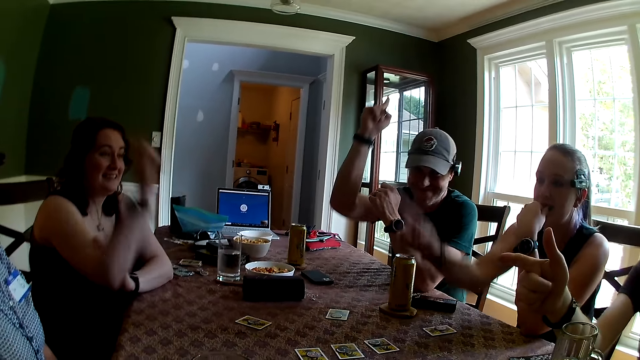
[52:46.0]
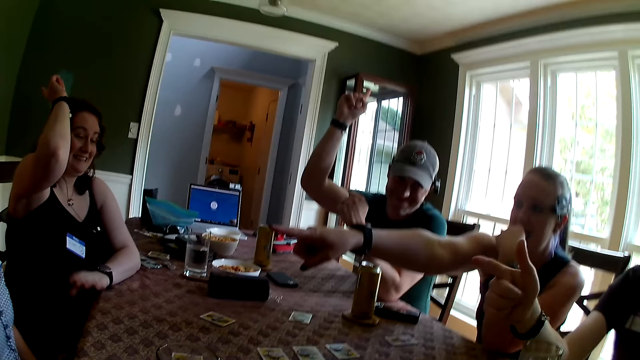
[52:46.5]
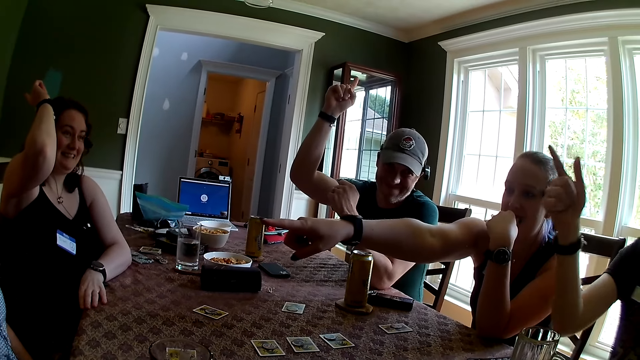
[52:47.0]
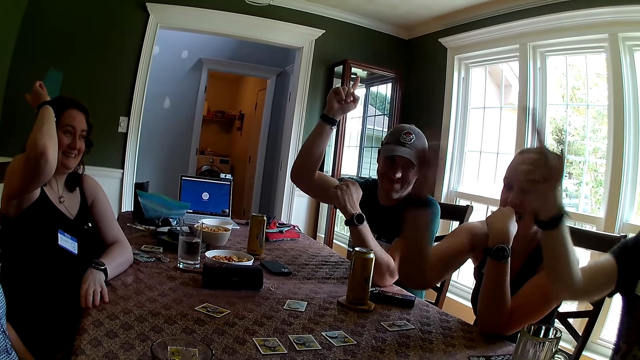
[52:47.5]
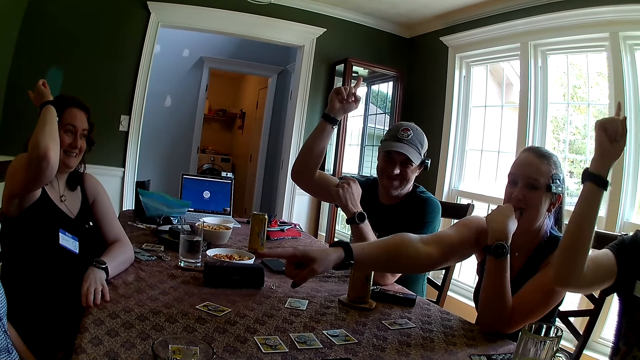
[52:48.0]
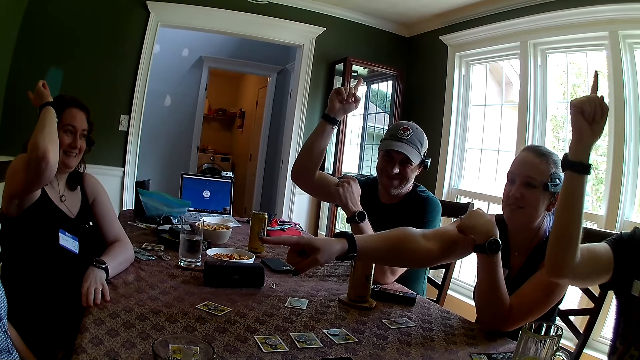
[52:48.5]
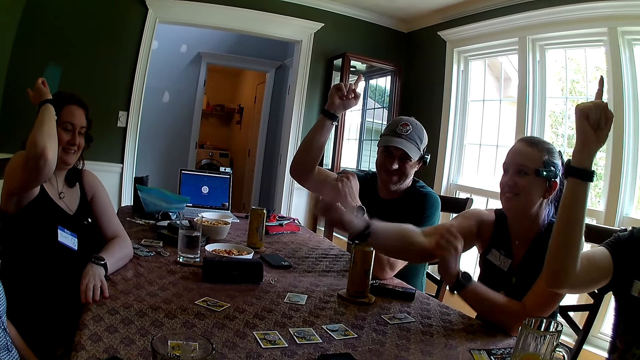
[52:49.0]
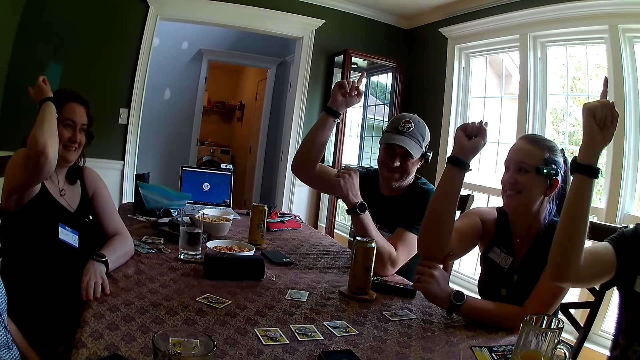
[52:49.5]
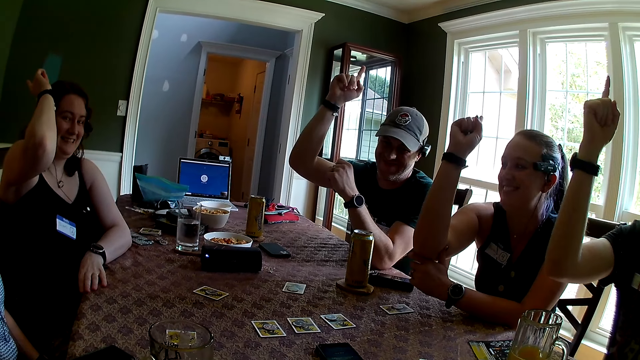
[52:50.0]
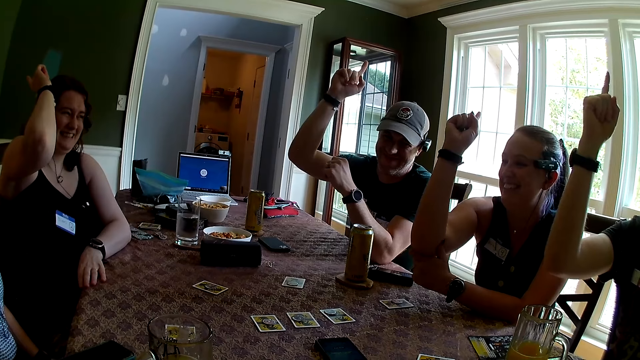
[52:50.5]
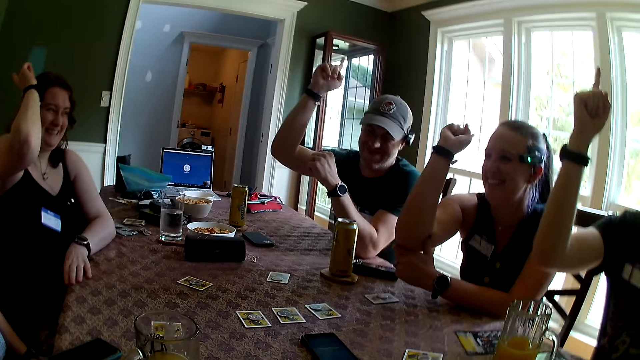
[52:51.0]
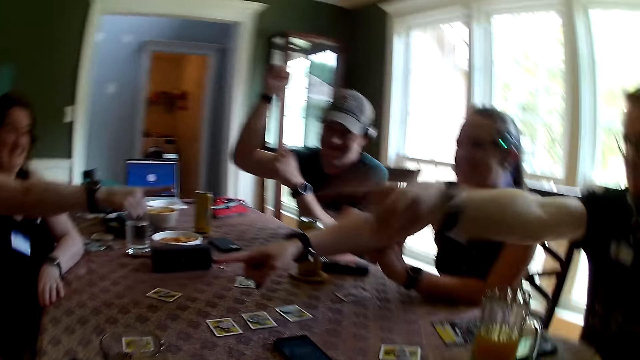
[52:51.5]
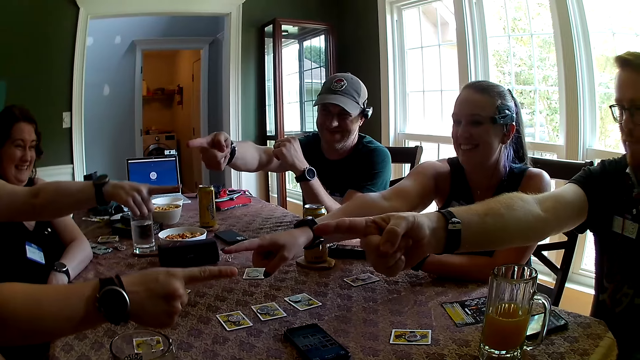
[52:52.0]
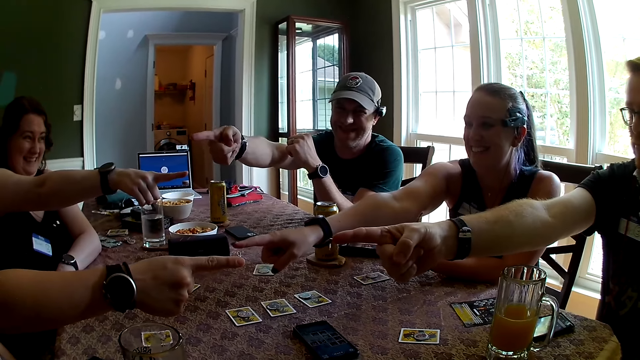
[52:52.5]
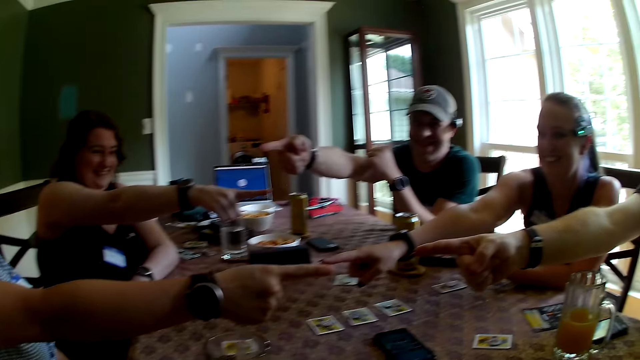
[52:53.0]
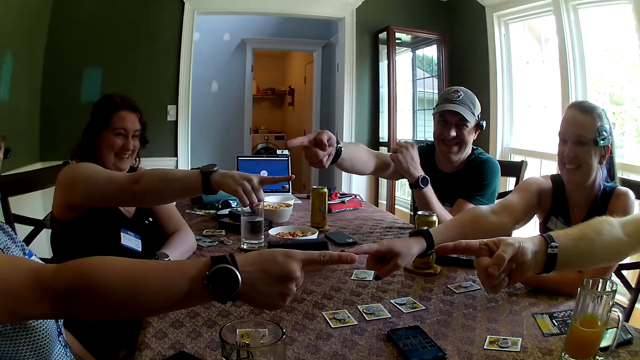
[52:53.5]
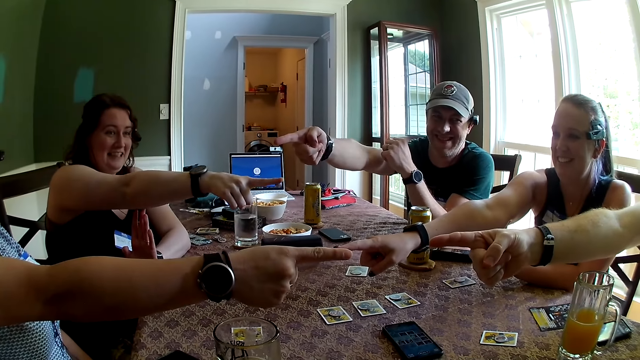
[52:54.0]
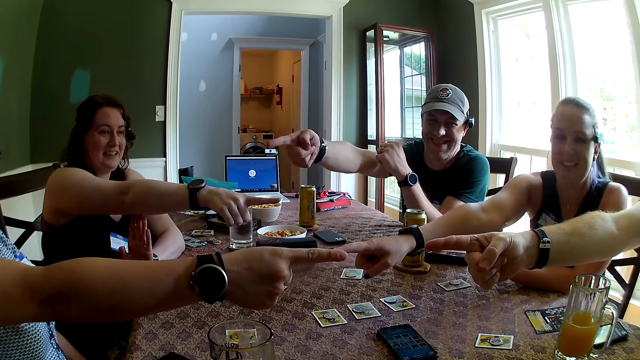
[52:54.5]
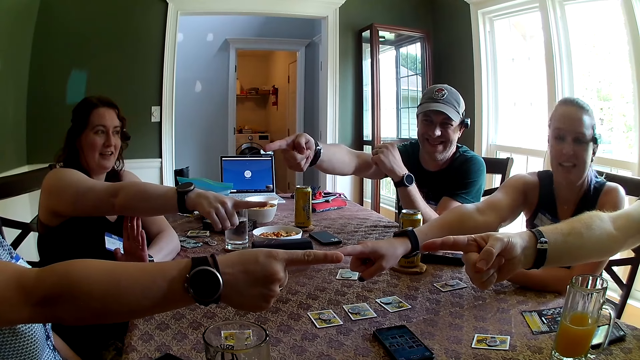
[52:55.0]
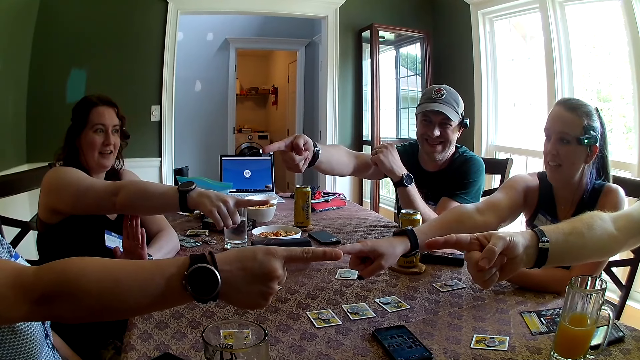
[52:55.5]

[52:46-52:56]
A woman raises her right hand. Another woman points at a third woman with her right hand. A man raises his right hand. The second woman raises her right hand. The first woman points at another man. The first man points at the first woman with his right hand. The second man points at the third woman with his right hand. The second woman points at the third woman with her right hand. The third woman points at the second man.

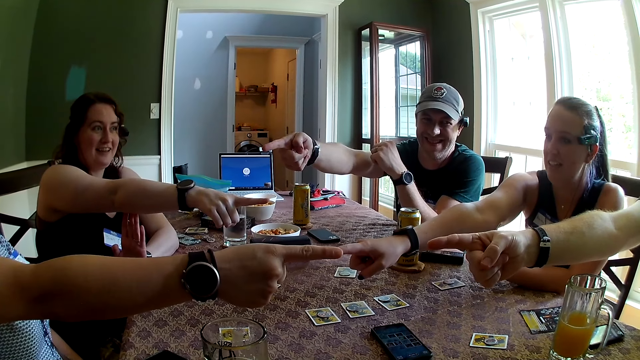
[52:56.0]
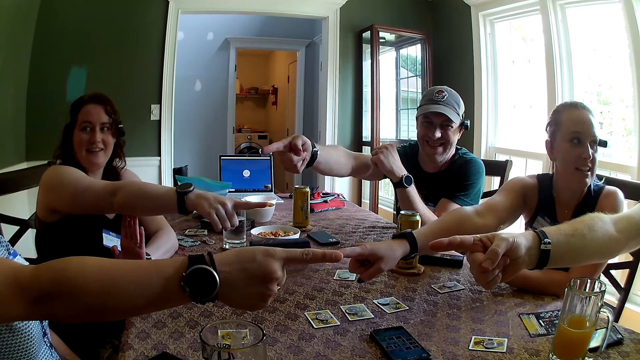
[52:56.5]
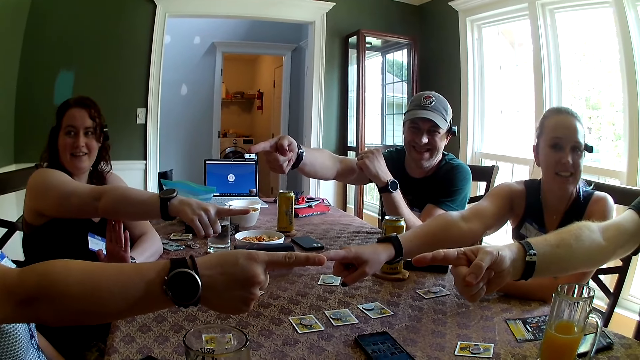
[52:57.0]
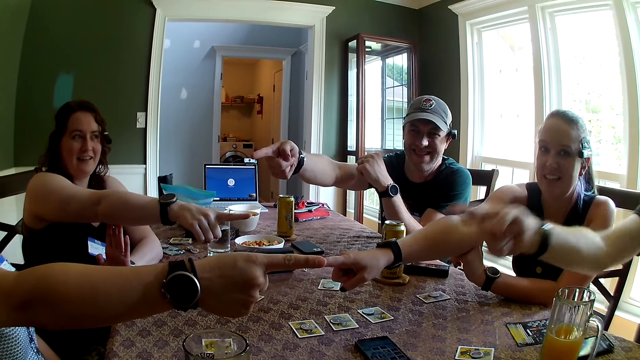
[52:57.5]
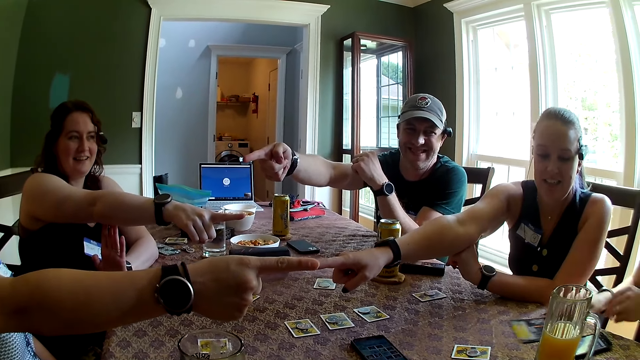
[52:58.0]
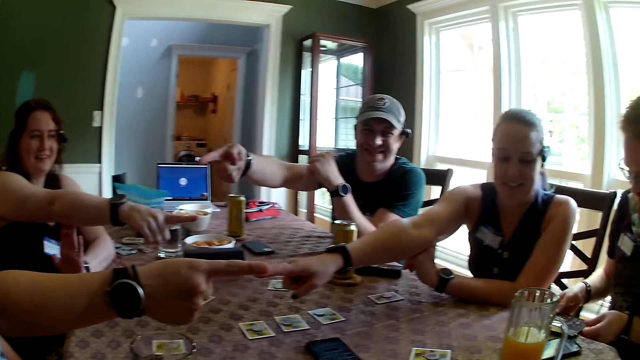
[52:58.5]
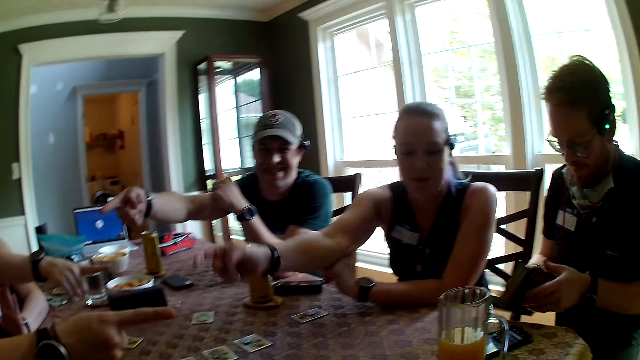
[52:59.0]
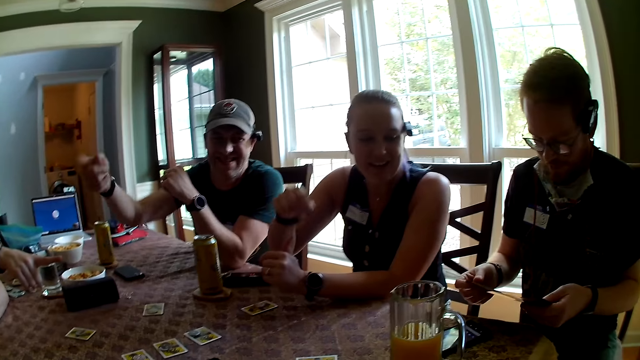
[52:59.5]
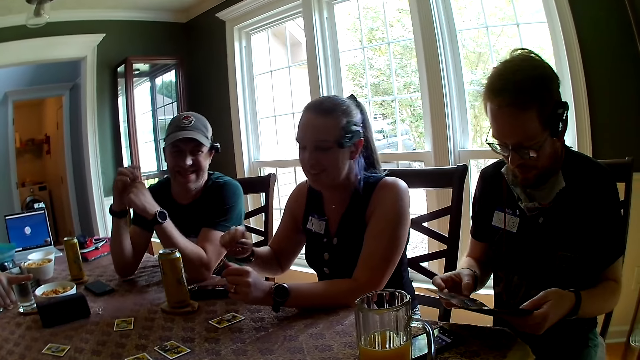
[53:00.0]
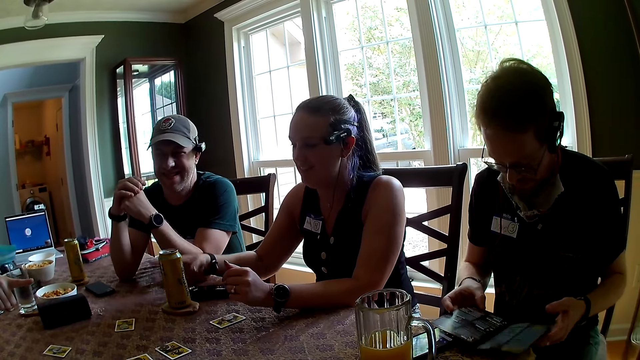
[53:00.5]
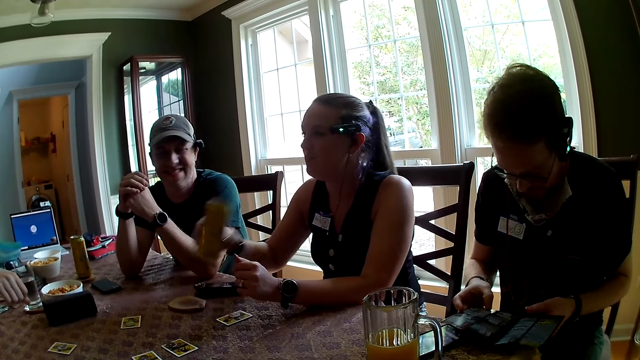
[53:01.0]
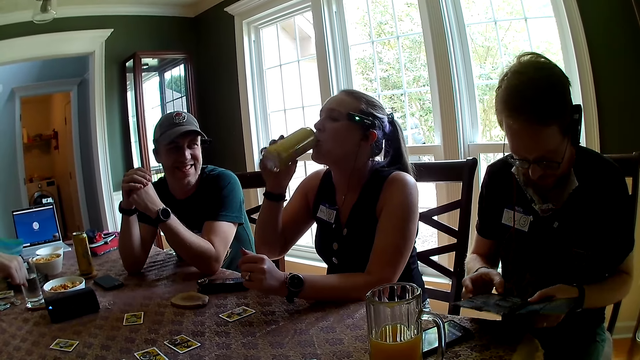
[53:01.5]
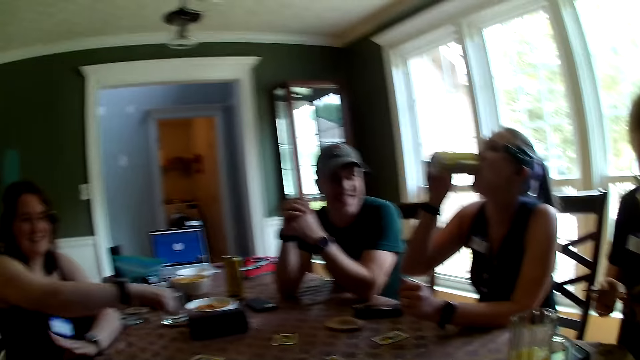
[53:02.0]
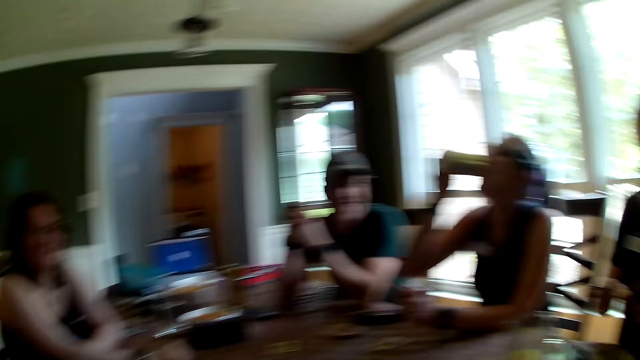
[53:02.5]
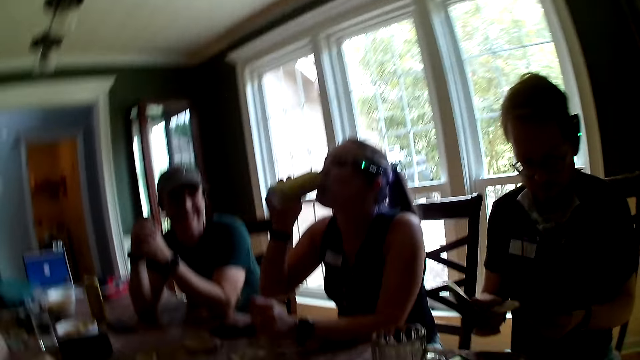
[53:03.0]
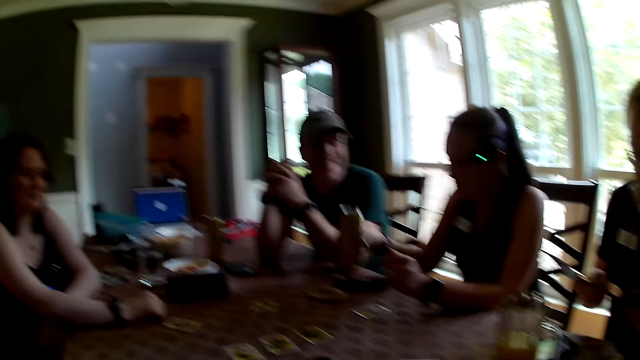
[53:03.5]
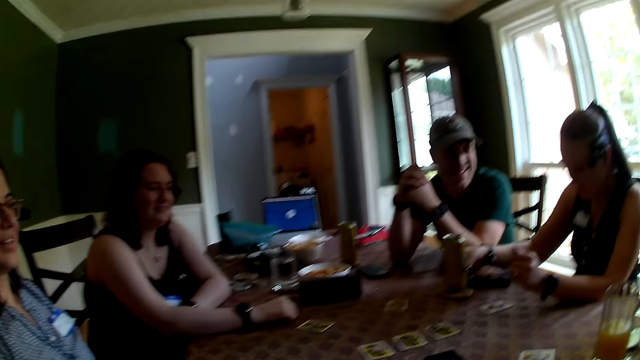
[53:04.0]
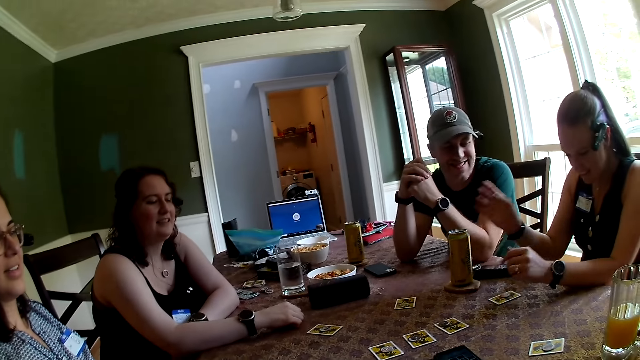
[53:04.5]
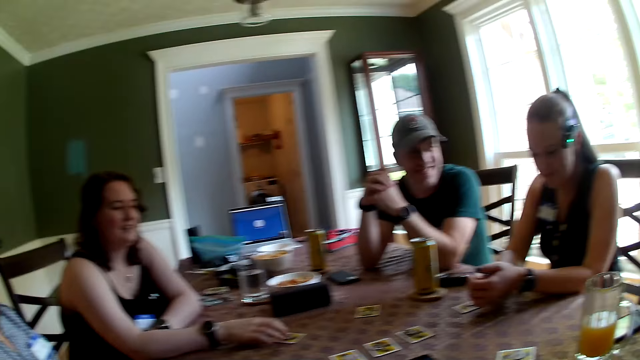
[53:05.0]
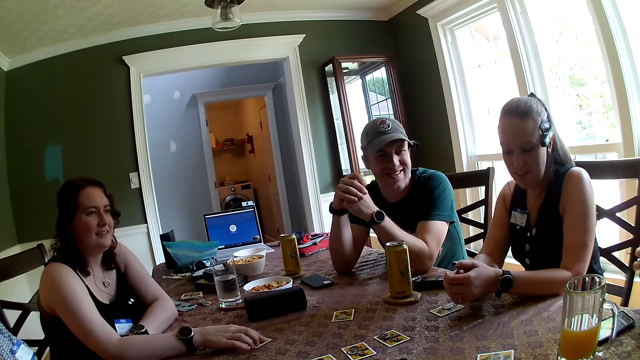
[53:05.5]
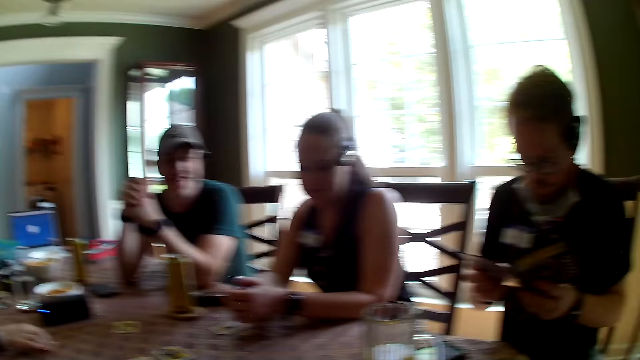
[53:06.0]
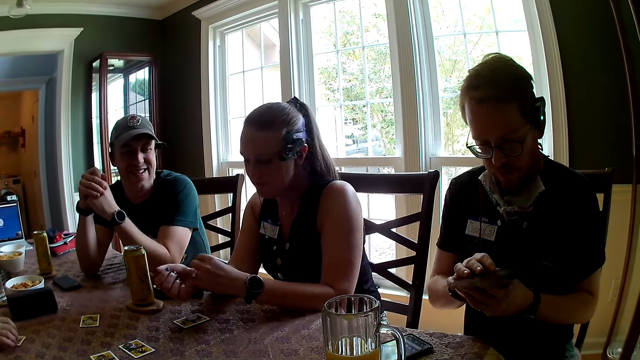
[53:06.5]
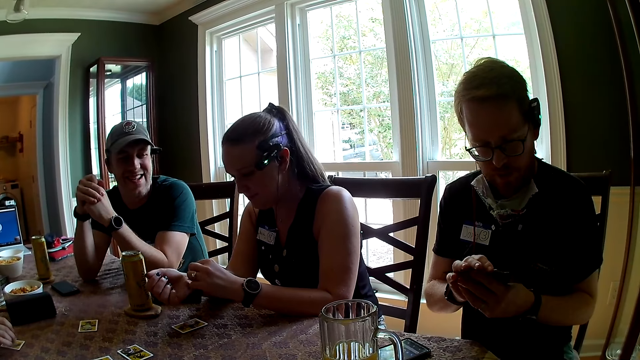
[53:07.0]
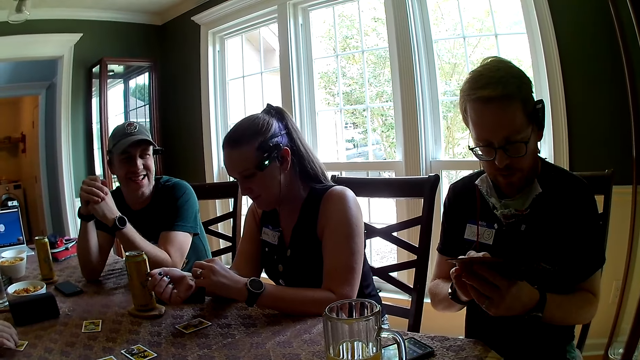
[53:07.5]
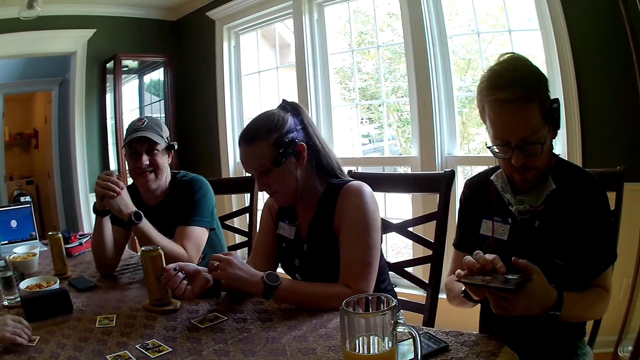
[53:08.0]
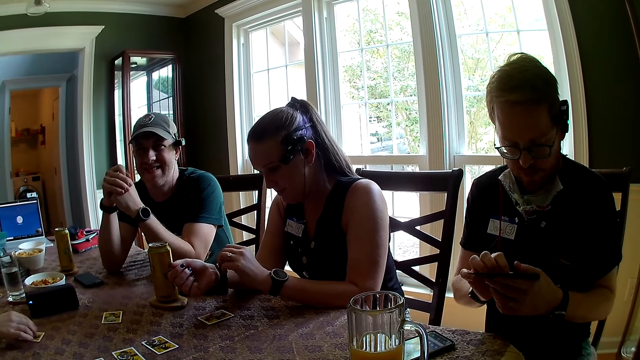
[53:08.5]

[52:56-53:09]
A man converses with the group of people in the dining area. The camera wearer converses with the group of people in the dining area. The man picks up a flier from the dining table with both hands. A woman drinks from the soda can in her right hand. The woman places the soda can on the coaster on the dining table with her right hand and adjusts a watch strap on her right hand with her left hand.
